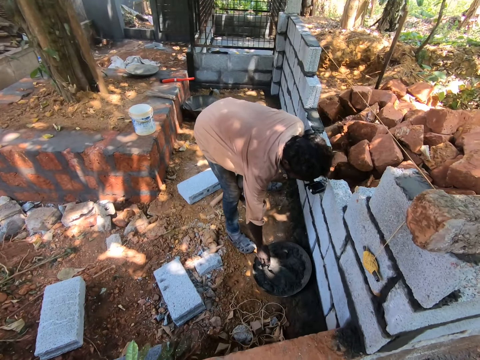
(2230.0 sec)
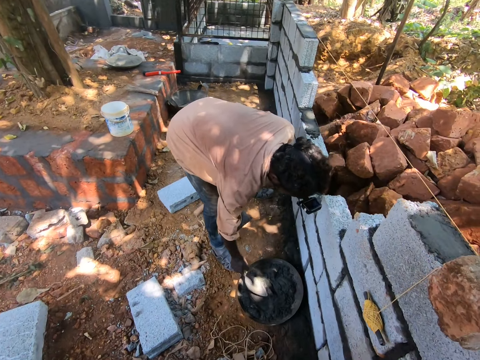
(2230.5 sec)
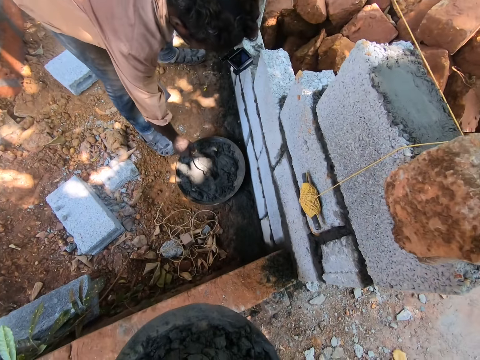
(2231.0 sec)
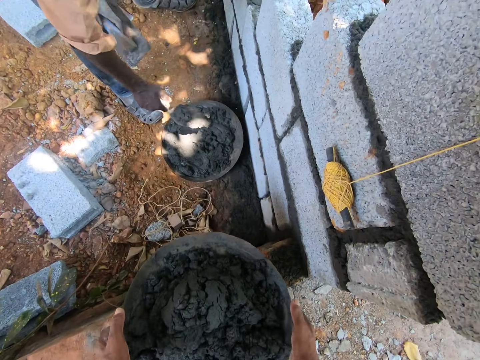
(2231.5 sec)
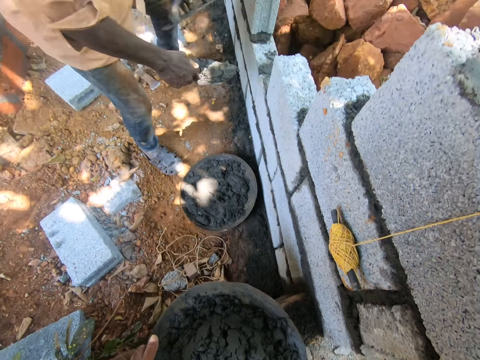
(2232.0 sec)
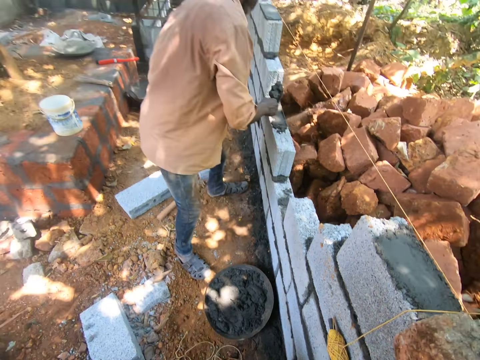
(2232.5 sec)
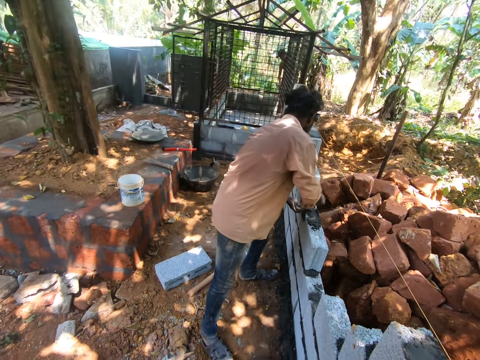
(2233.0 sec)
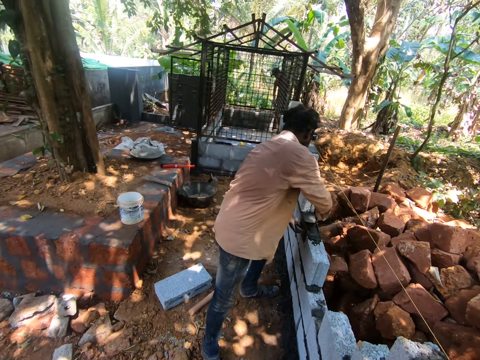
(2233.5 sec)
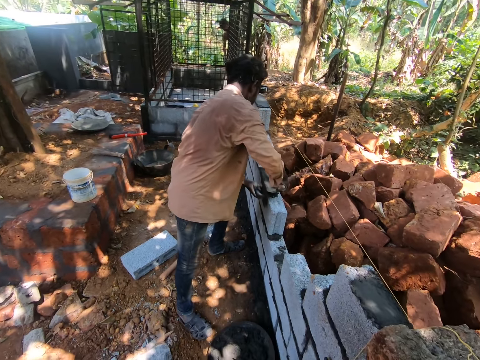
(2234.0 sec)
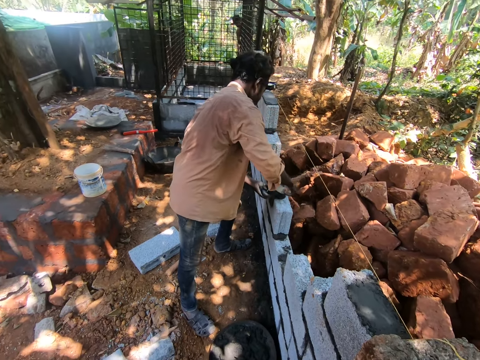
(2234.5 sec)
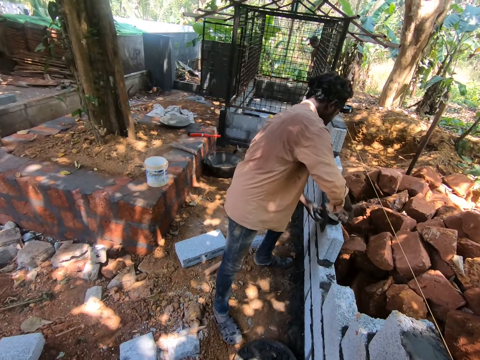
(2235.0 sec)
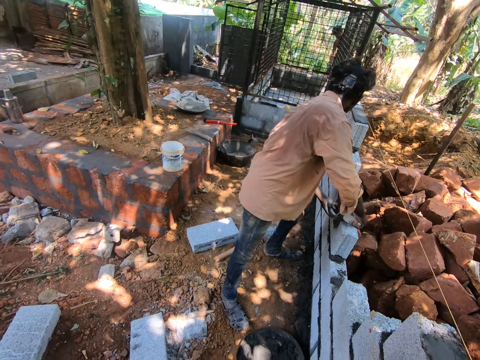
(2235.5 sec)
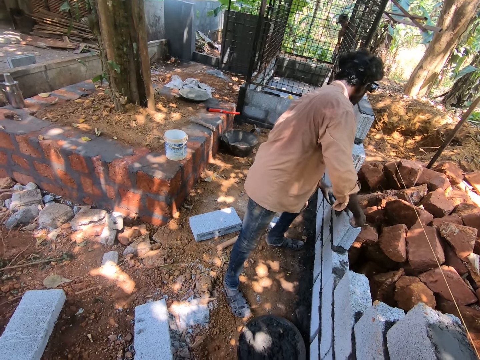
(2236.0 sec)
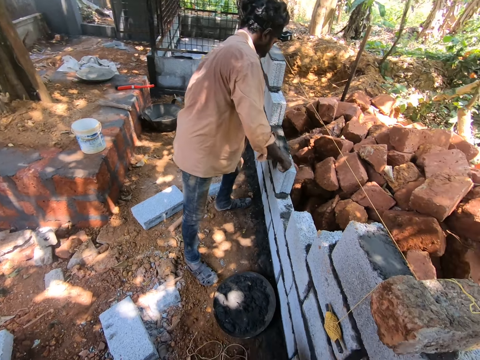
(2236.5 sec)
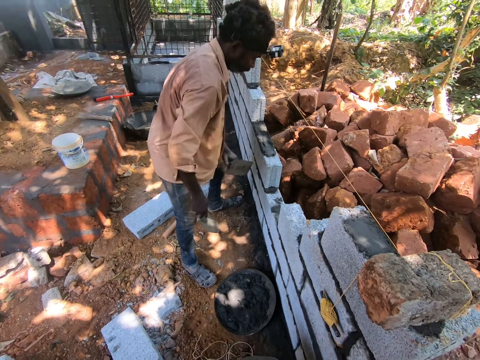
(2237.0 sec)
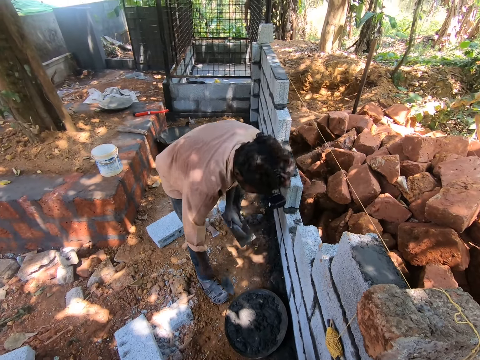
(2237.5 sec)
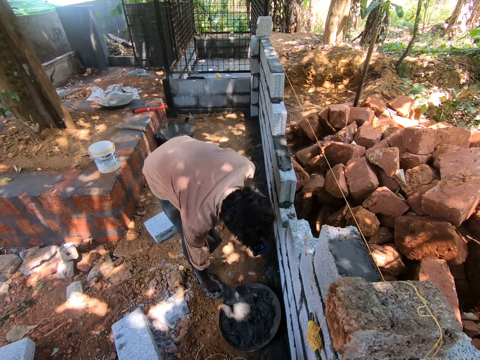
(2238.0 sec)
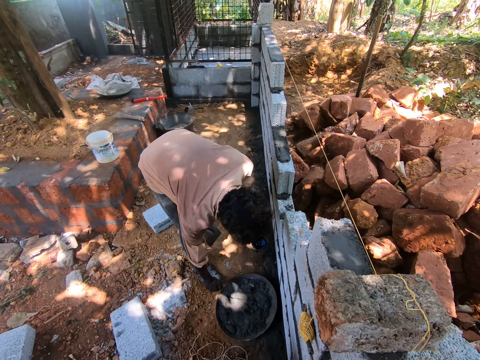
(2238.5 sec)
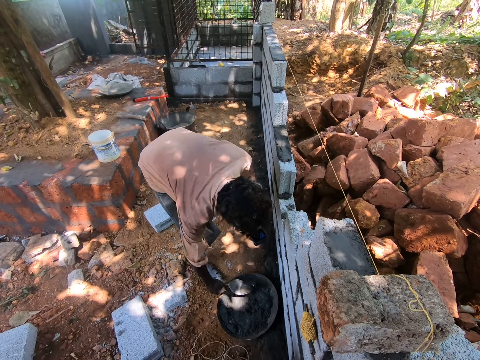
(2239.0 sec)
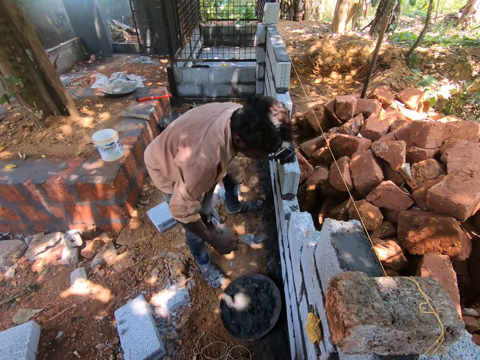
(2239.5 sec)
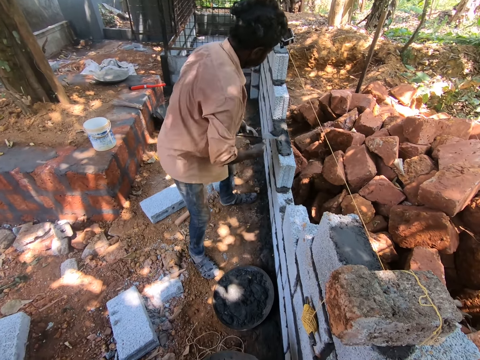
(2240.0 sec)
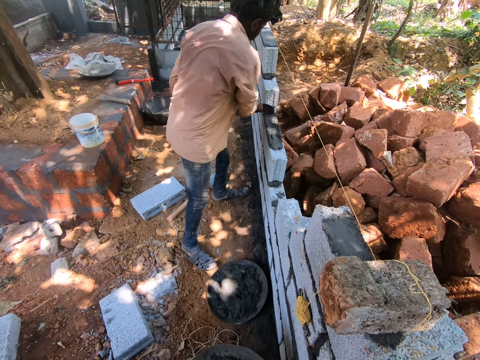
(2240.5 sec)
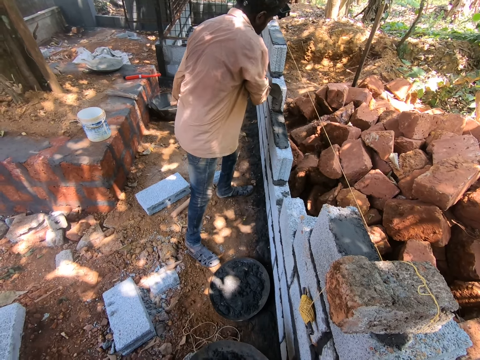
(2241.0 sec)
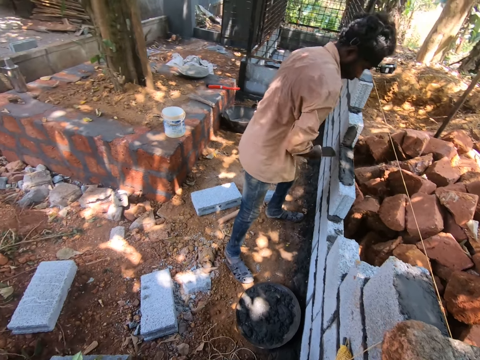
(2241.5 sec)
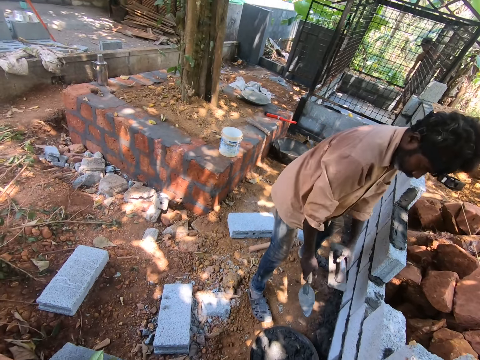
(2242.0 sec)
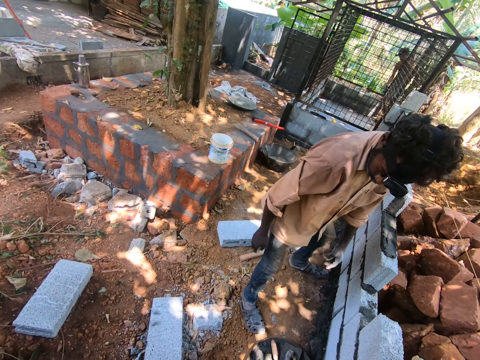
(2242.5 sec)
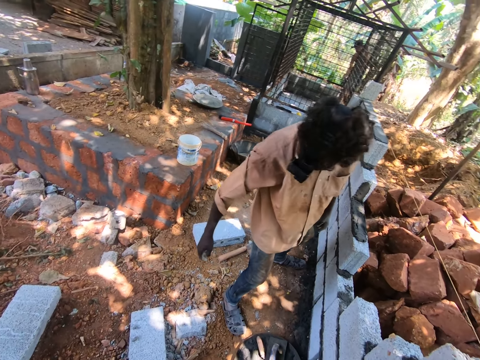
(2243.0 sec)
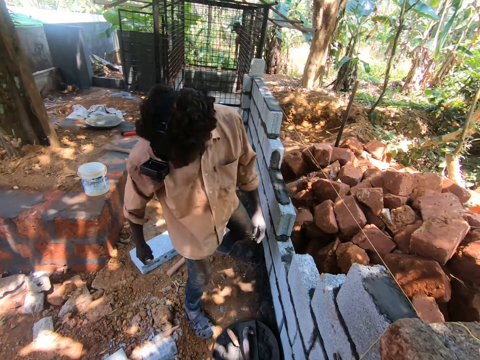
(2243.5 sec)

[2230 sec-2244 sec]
The man scoops mortar from the mortar pan on the ground with the trowel in his right hand. The camera wearer drops the mortar pan in his hands on the fence. The man spreads the mortar on the fence with the trowel in his right hand and the square trowel in his left hand. The man scoops mortar from the mortar pan on the ground with the trowel in his right hand. The man spreads the mortar on the fence with the trowel in his right hand. The man drops the trowel in his right hand on the mortar pan on the ground, and drops the trowel in his left hand on the mortar pan on the ground.

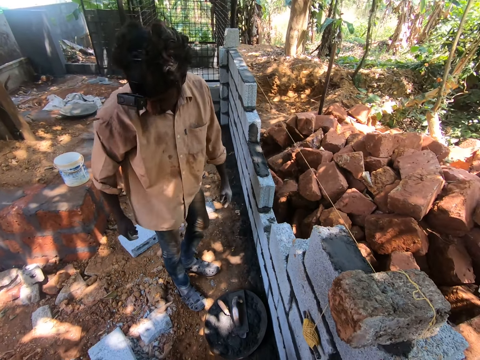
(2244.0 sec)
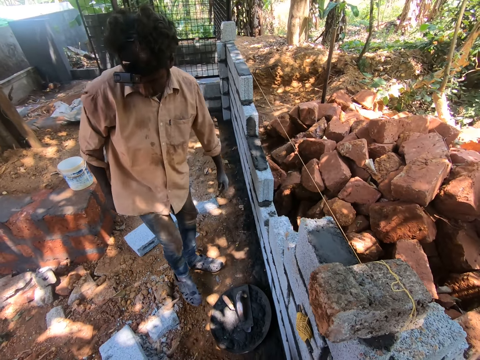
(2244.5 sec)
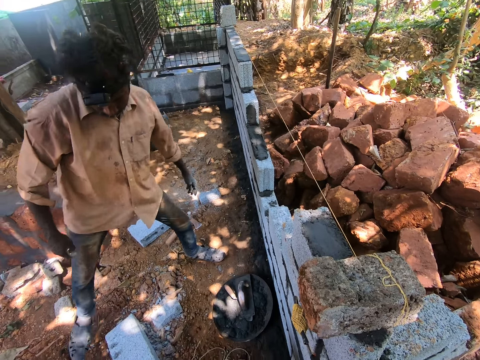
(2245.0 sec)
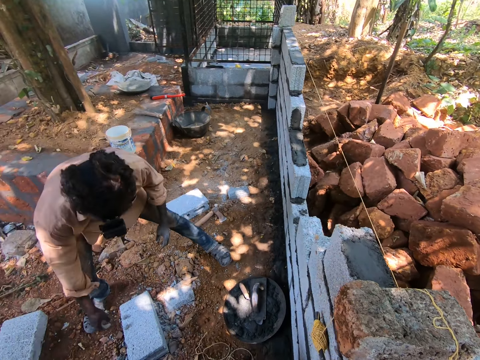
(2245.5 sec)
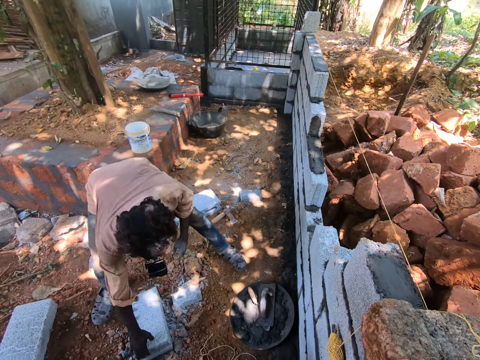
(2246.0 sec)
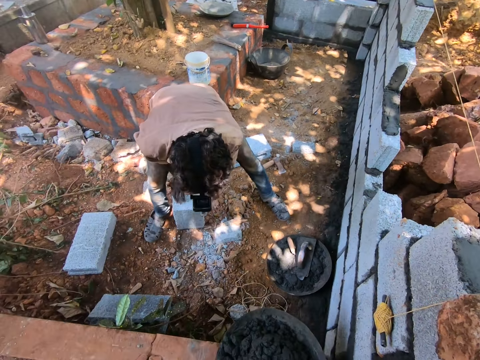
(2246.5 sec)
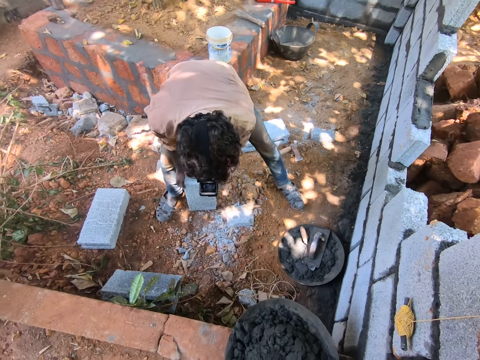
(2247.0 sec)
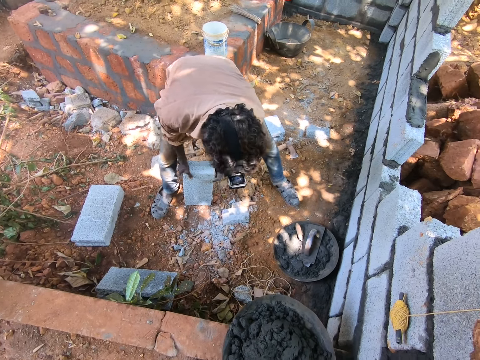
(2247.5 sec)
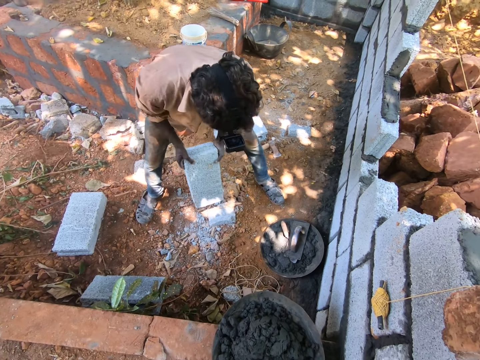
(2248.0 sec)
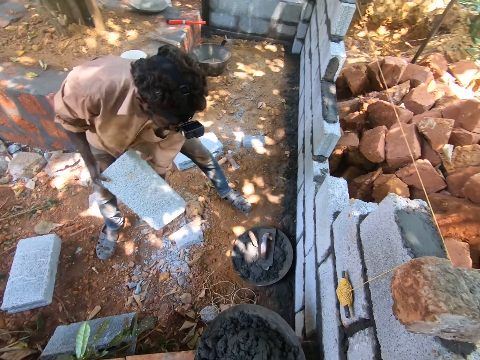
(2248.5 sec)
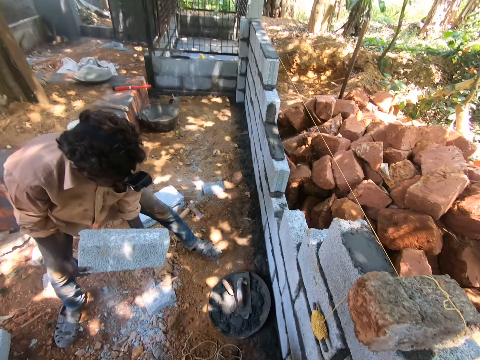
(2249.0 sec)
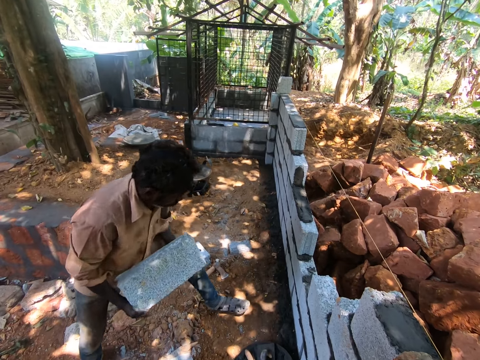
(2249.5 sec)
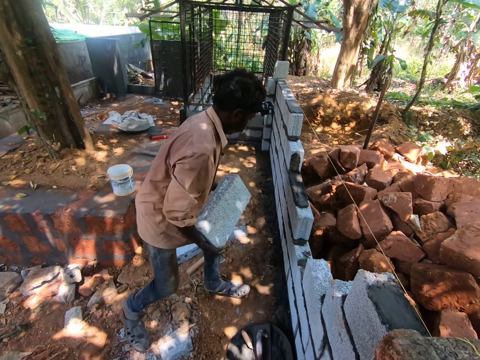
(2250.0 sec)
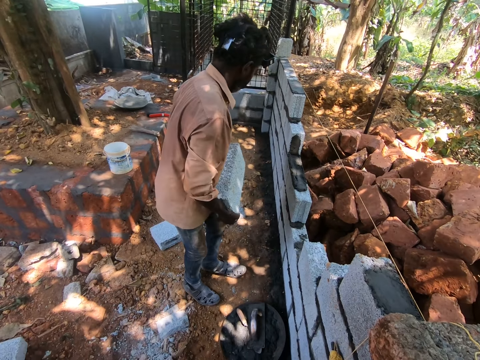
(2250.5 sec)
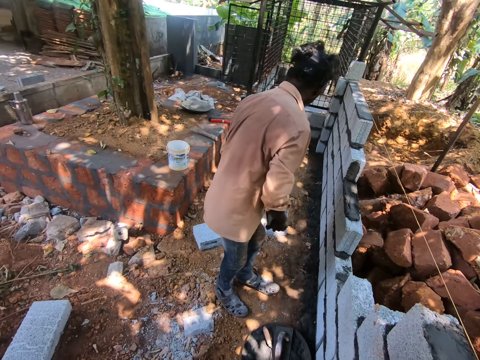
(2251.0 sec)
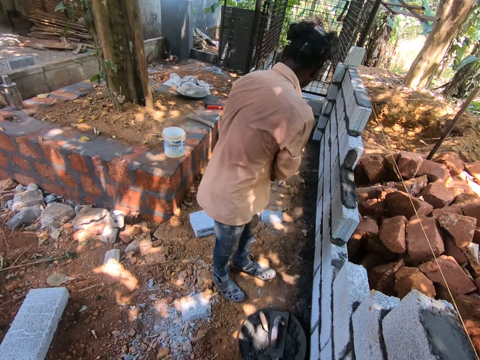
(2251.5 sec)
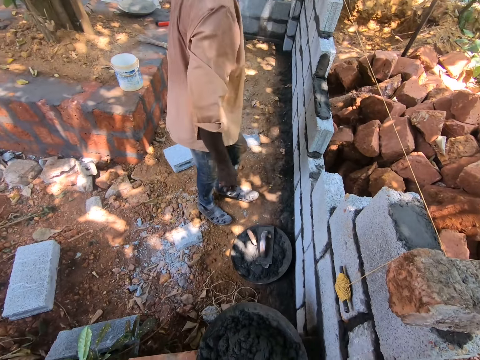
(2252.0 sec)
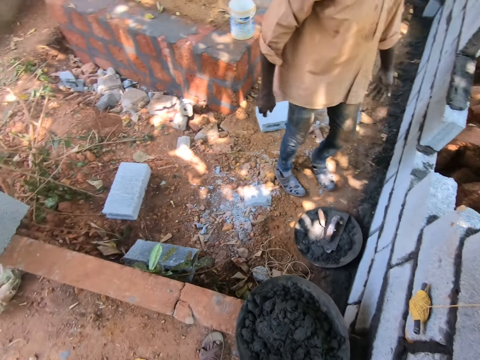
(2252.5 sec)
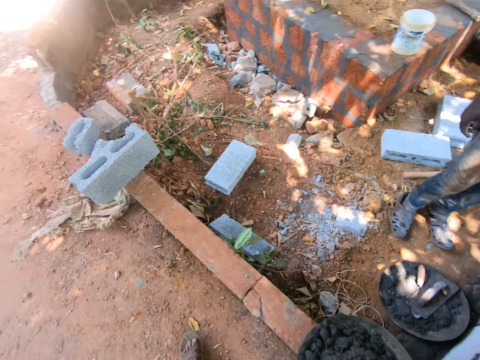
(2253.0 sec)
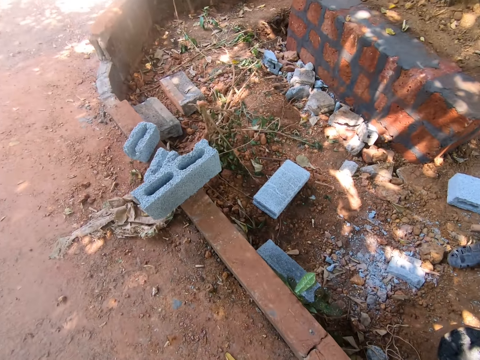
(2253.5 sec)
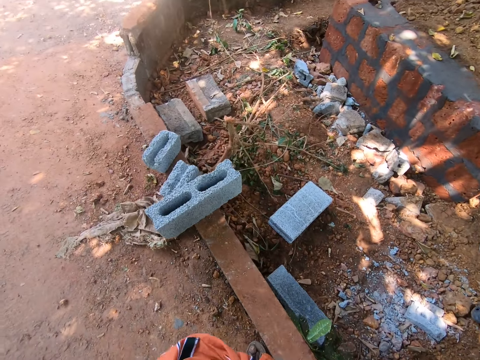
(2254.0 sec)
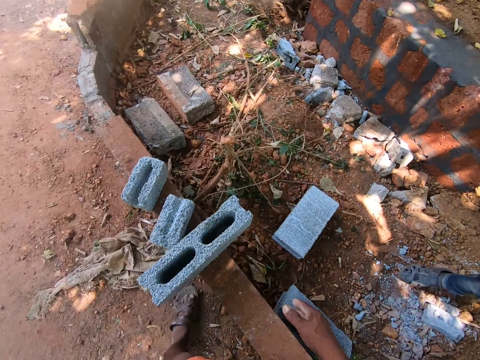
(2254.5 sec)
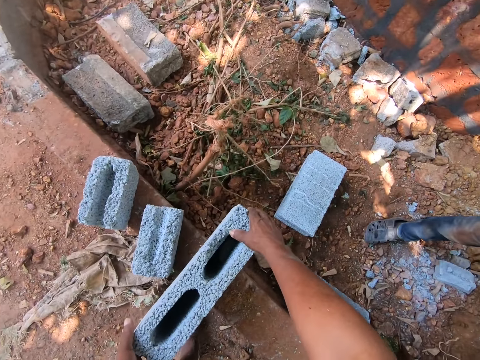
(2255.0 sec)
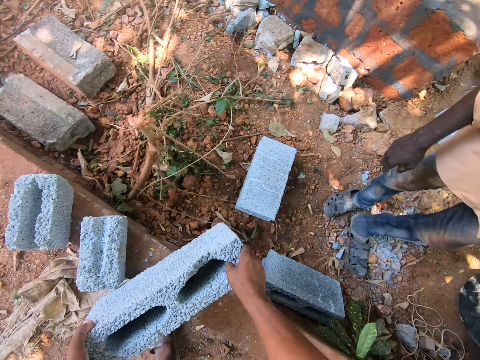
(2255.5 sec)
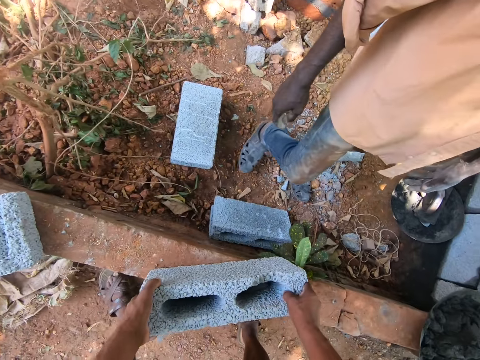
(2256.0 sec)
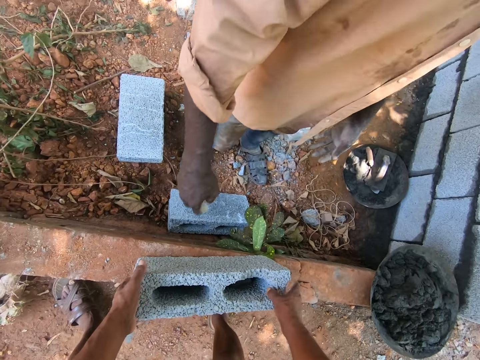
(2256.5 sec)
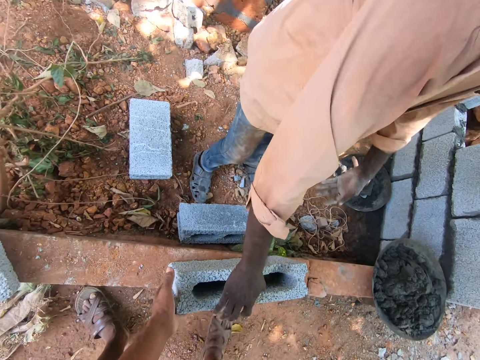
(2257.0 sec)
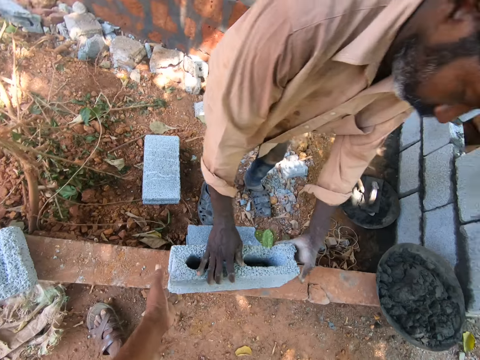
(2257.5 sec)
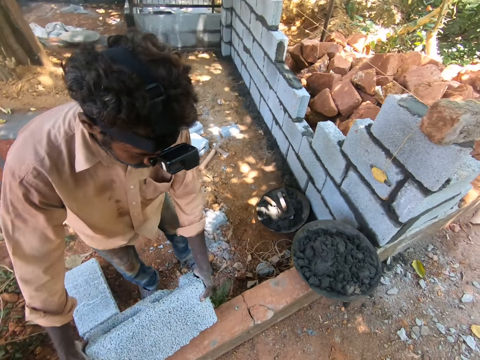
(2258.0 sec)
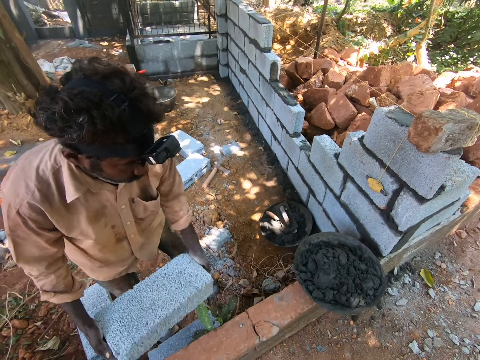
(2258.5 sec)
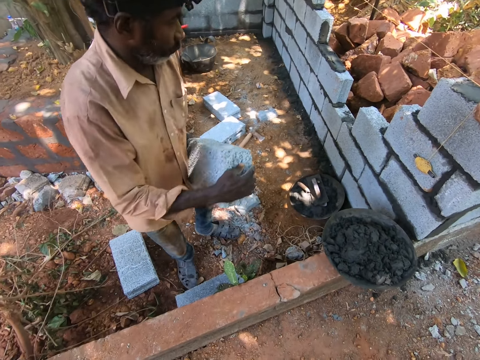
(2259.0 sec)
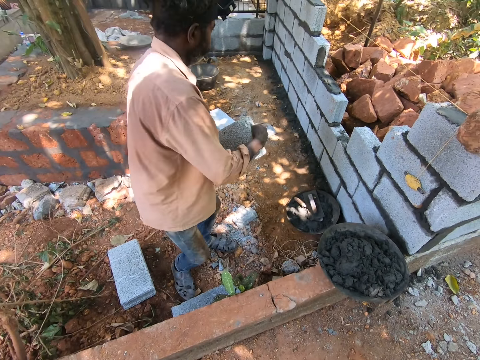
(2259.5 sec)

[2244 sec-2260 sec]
The camera wearer converses with the man. The man adjusts the block on the ground with his left hand. The man lifts the block from the ground with his hands, shakes the block in his hands, and throws the block in his hands on the ground. The camera wearer adjusts a block on the fence with his hands. He picks up a block of stone. The man lifts the block from the fence with his hands. The camera wearer hands the man the block.
